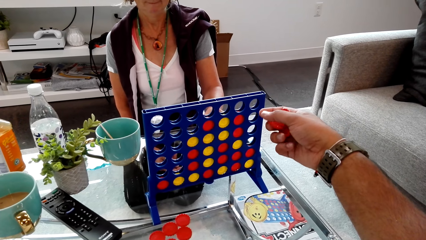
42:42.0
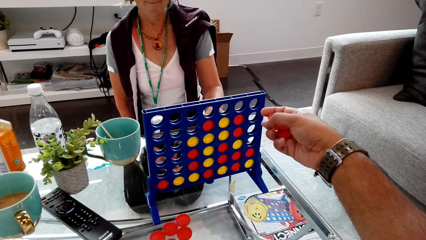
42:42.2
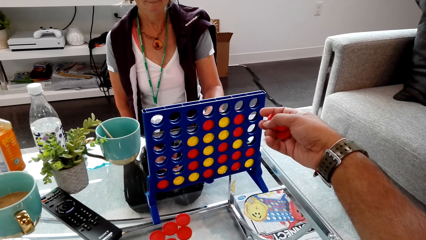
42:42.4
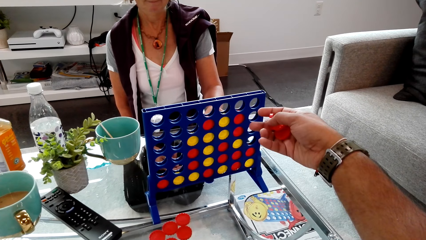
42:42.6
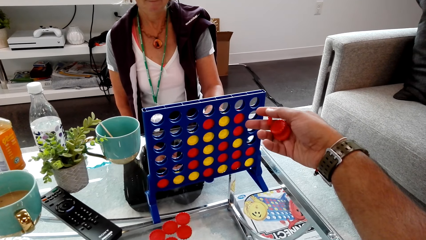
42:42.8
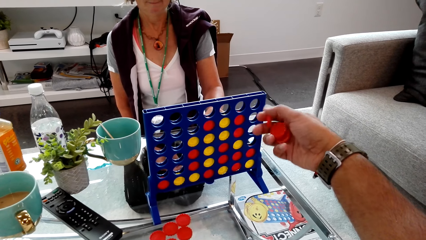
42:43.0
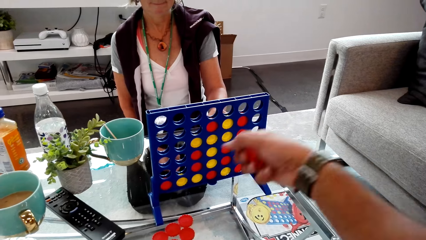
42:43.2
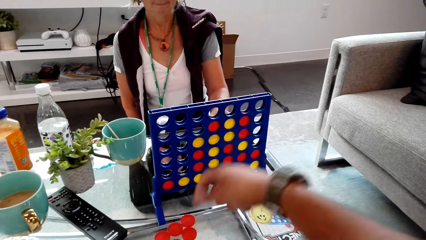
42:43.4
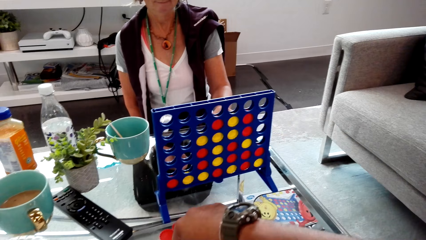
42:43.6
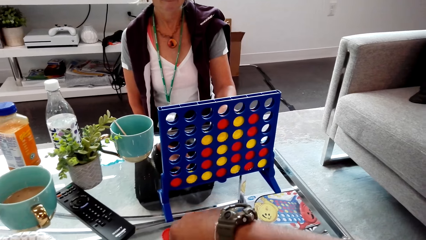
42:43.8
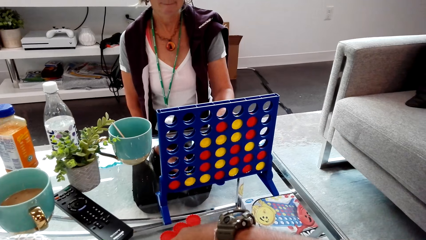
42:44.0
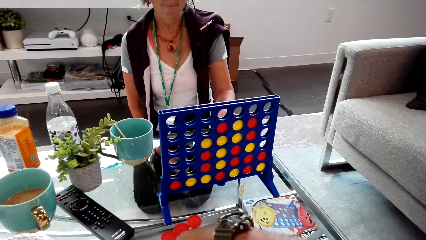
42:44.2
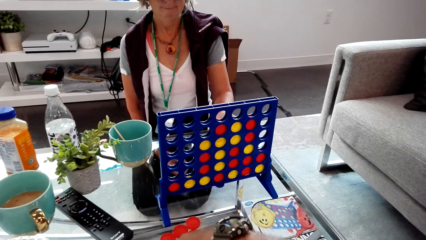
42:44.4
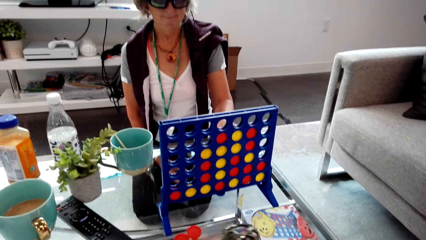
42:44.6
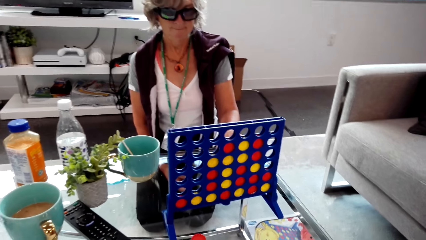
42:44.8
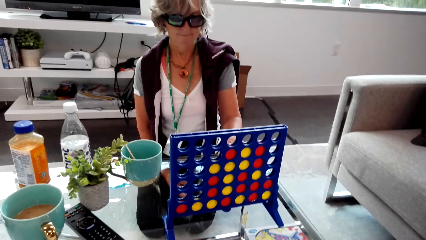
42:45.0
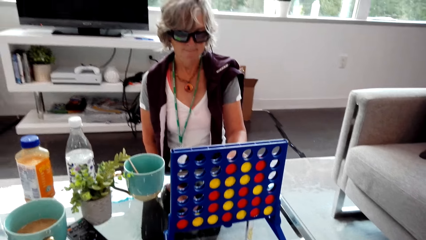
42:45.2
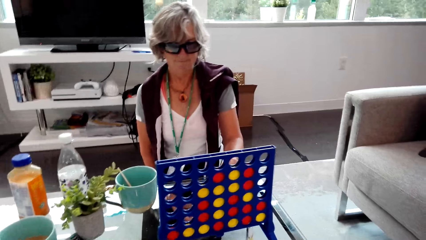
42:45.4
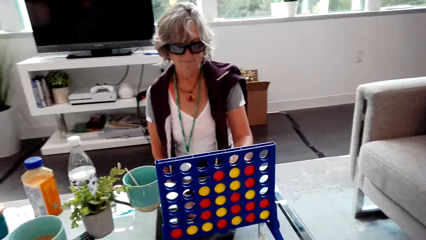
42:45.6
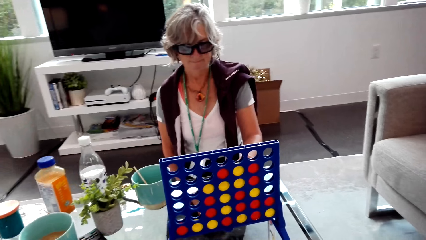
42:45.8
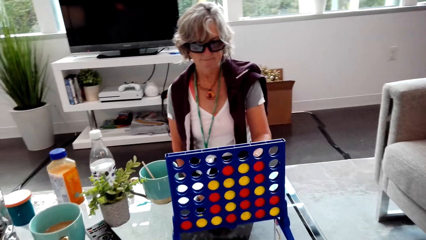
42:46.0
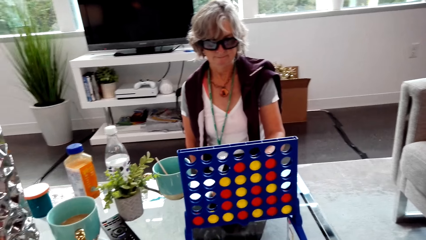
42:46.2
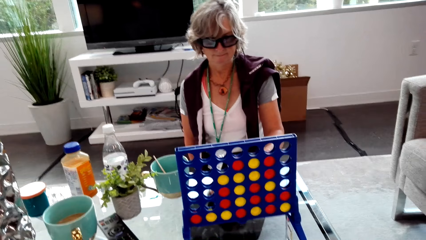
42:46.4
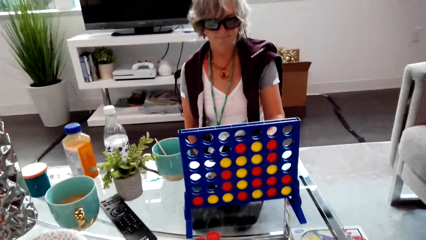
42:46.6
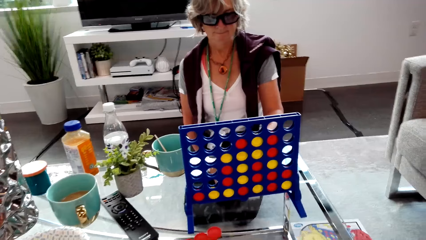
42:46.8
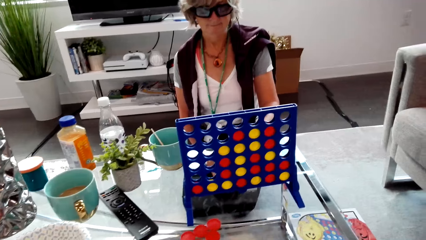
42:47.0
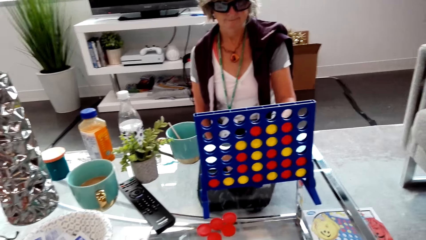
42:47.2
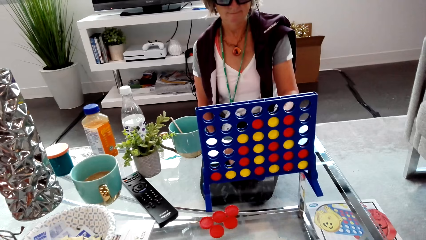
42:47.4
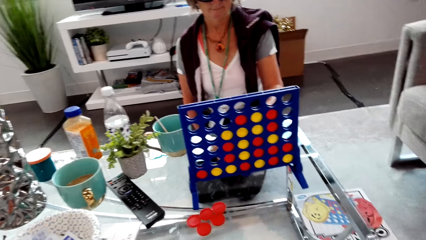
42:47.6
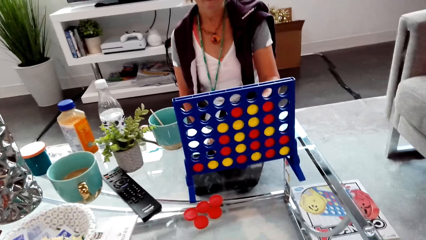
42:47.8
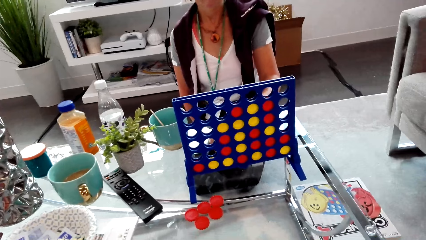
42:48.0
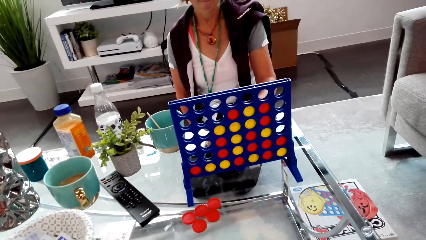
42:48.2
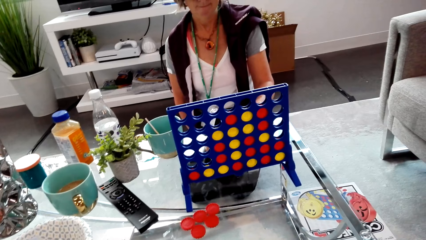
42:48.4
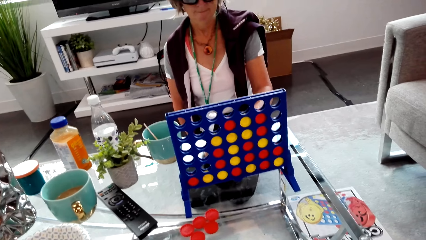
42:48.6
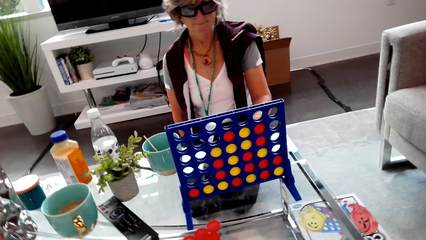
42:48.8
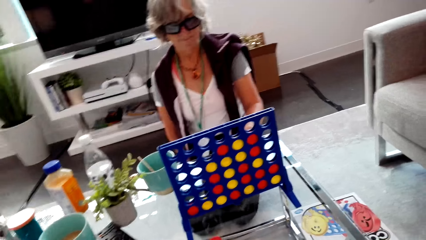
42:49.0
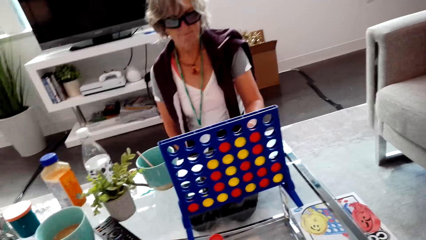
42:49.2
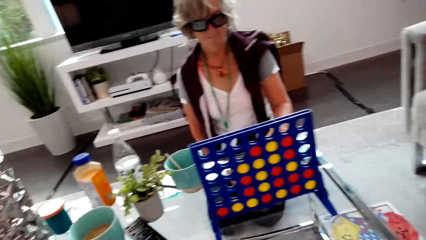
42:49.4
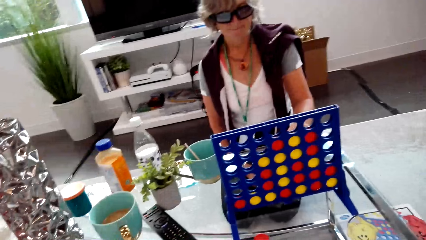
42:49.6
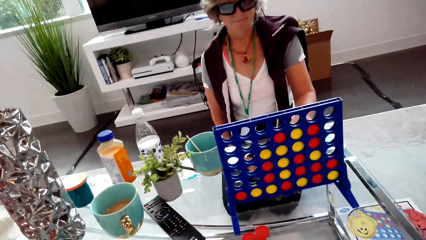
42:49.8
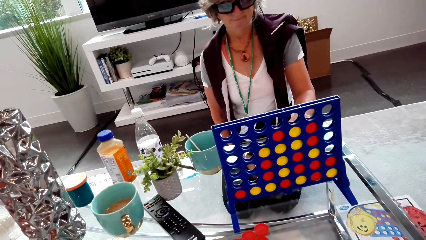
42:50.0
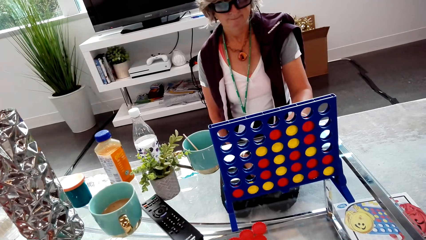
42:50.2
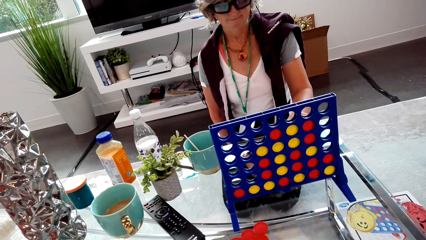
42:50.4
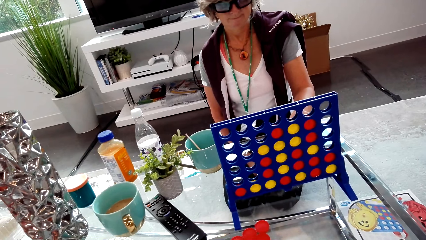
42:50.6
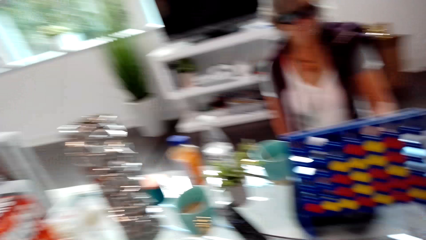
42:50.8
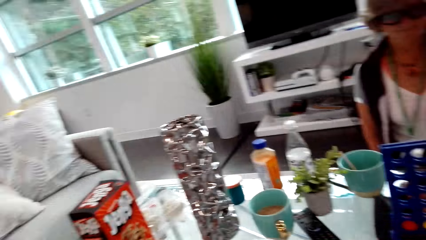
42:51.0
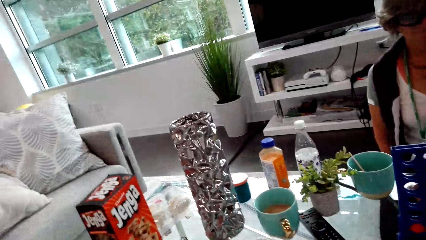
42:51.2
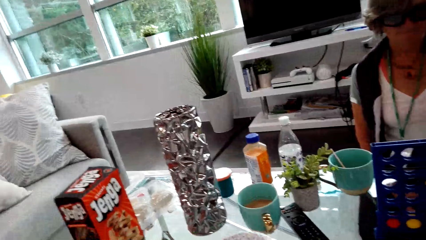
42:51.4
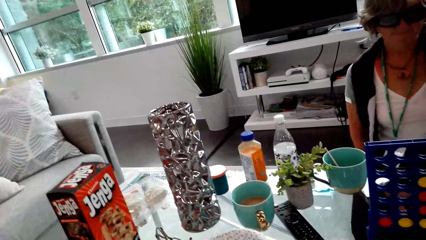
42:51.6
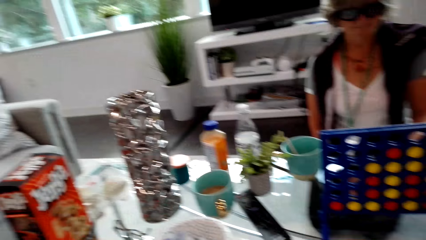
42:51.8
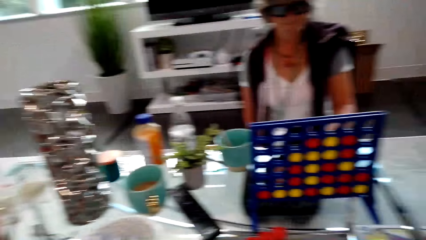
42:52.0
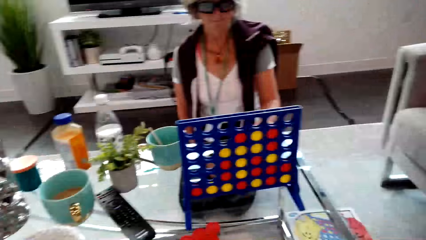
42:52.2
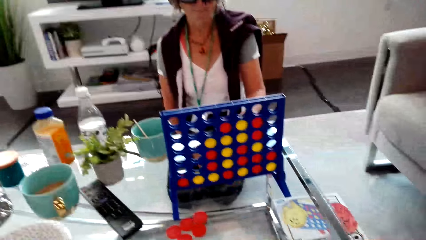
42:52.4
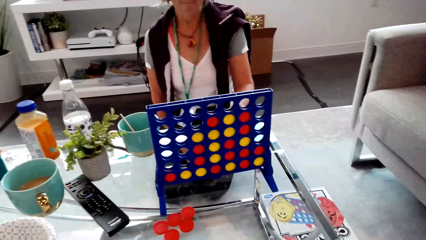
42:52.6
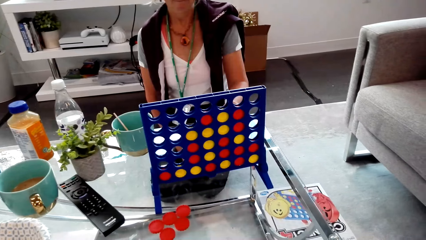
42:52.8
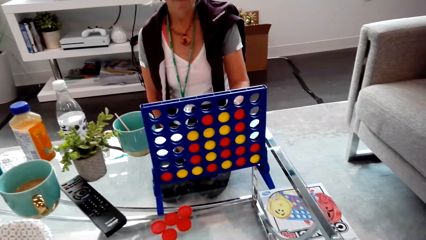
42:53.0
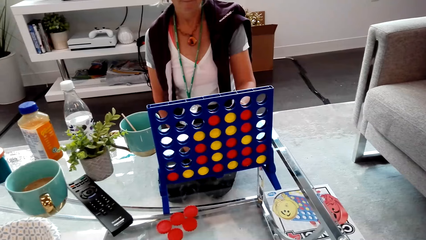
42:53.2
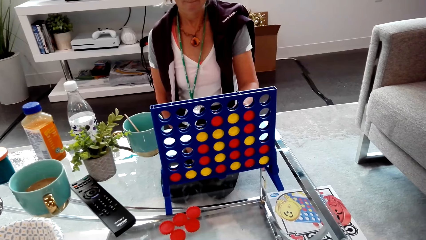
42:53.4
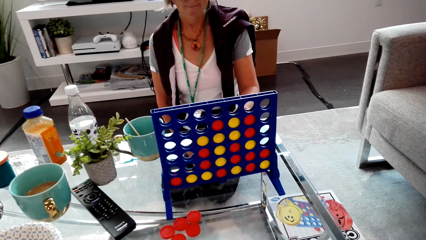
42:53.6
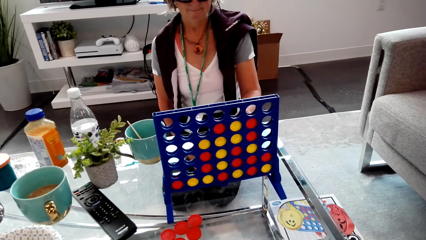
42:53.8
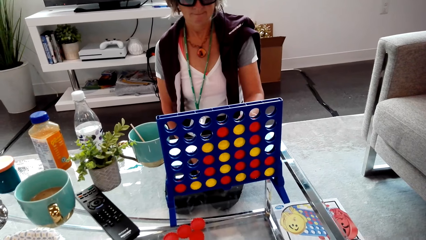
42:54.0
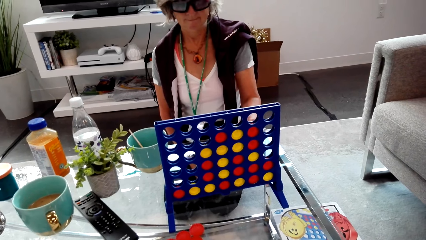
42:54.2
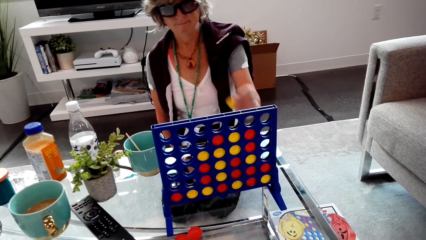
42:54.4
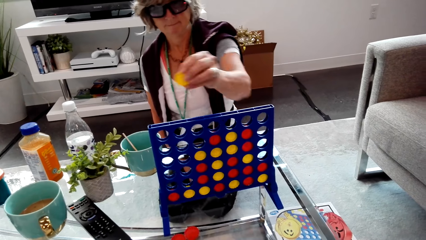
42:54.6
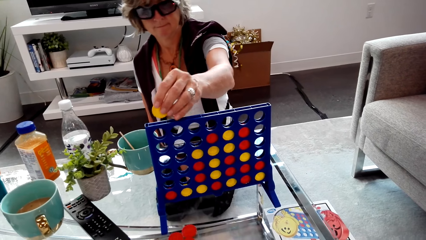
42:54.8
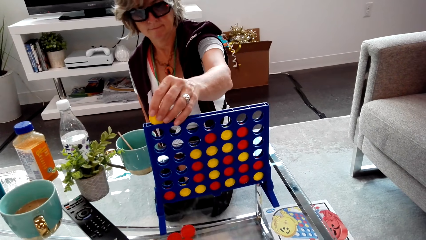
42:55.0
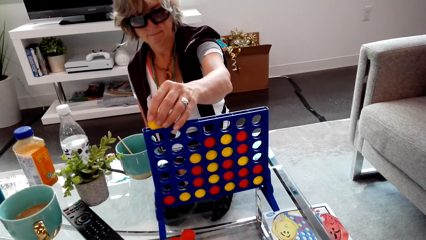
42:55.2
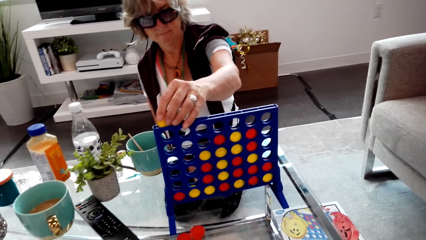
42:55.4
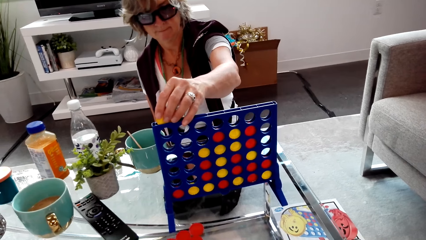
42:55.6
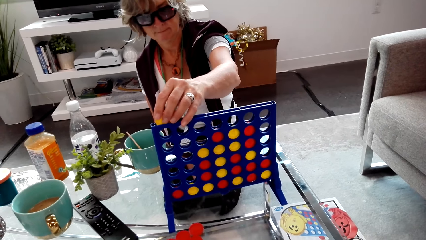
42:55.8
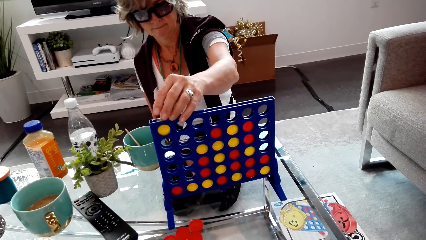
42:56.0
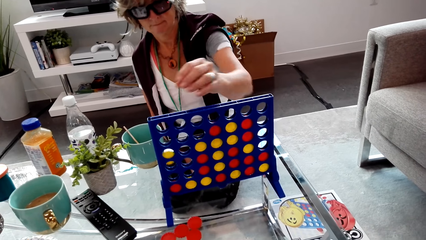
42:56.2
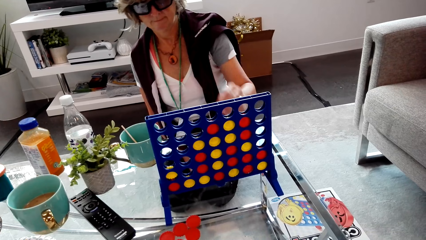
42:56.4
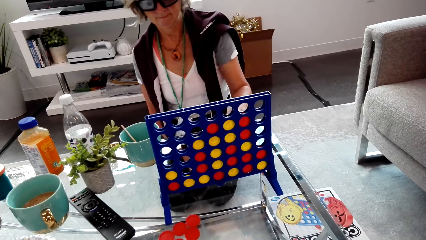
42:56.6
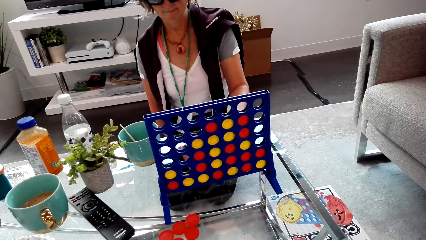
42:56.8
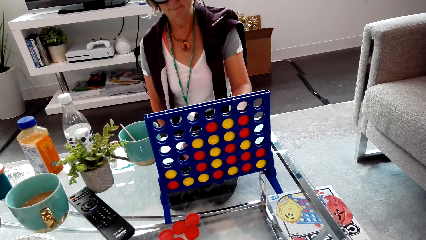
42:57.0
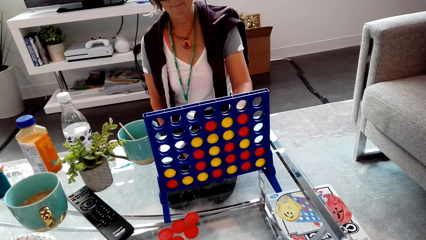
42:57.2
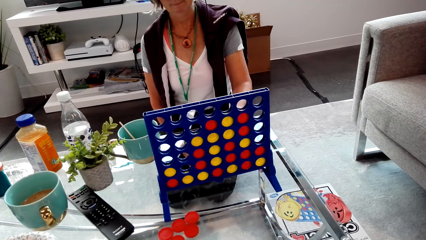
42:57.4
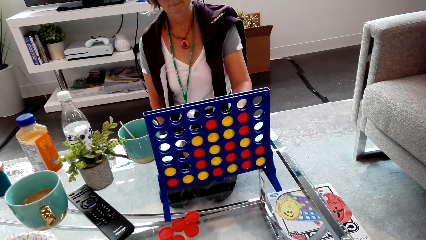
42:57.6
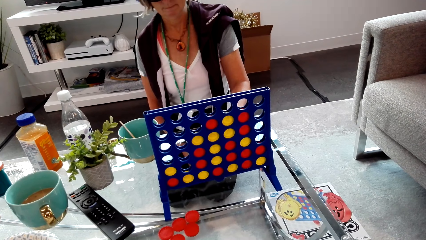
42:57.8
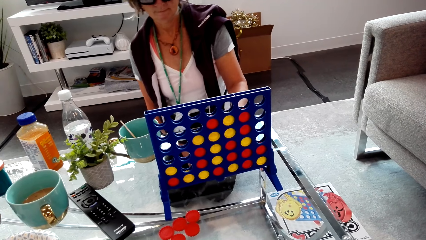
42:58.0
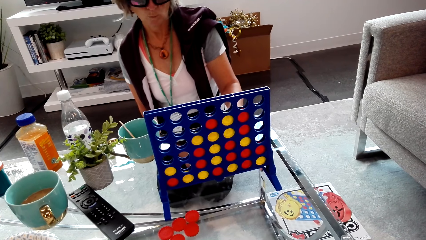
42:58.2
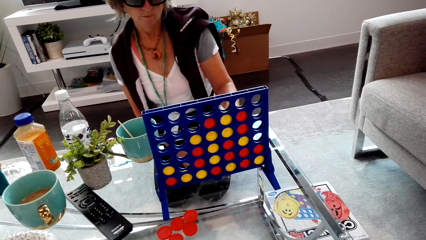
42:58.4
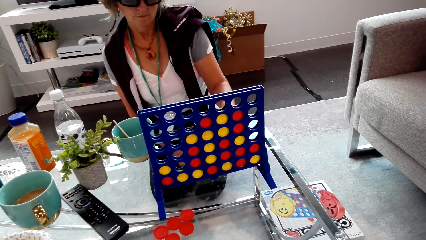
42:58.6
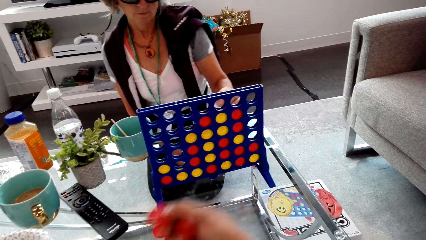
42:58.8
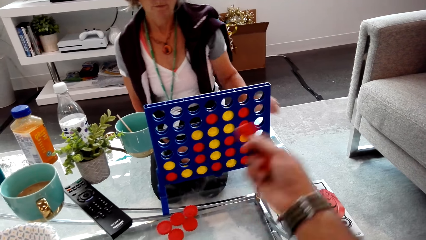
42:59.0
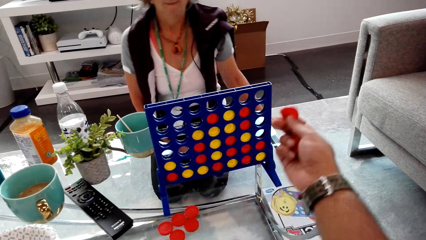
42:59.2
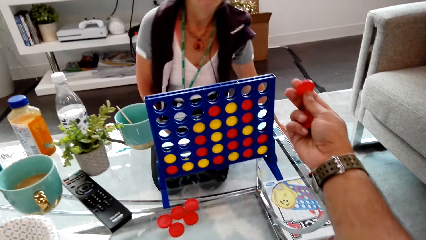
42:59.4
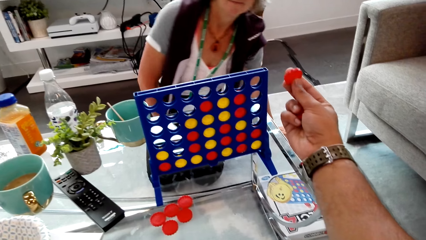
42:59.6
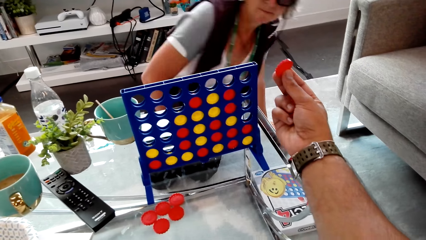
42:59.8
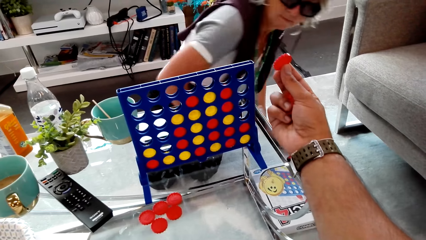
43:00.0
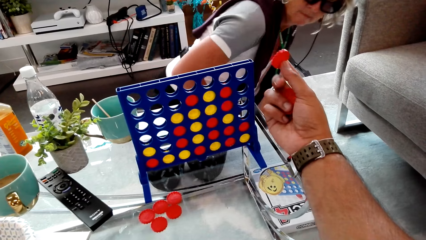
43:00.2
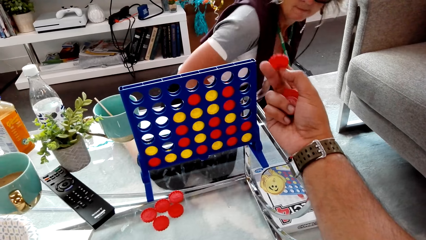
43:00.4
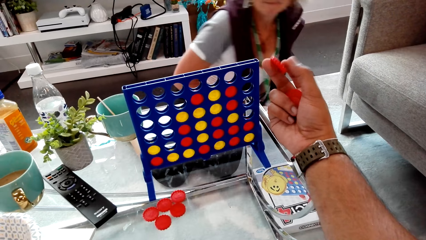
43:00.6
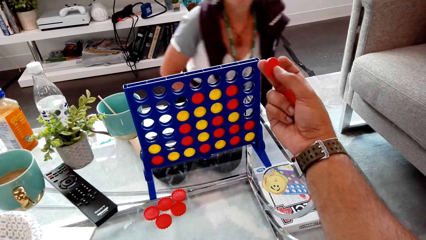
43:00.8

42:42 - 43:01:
The camera wearer looks at the lady. The lady puts the chip in the connect four. The camera wearer looks at the chip.
